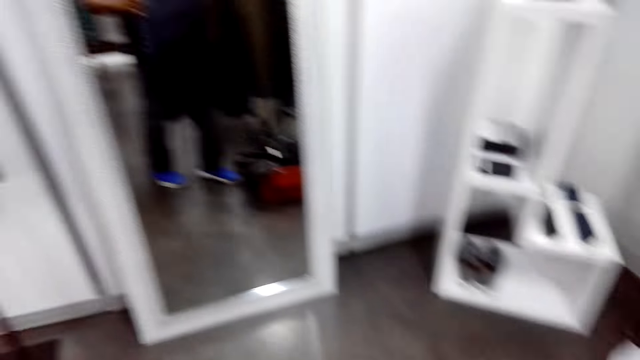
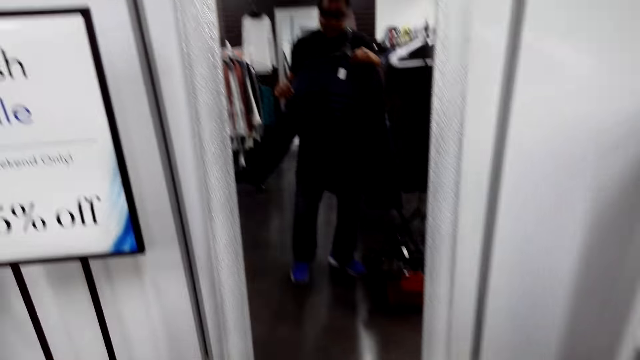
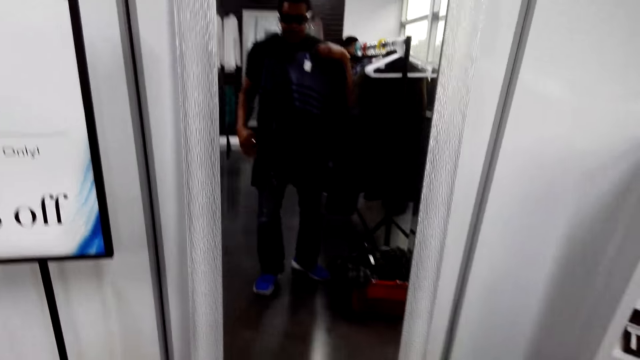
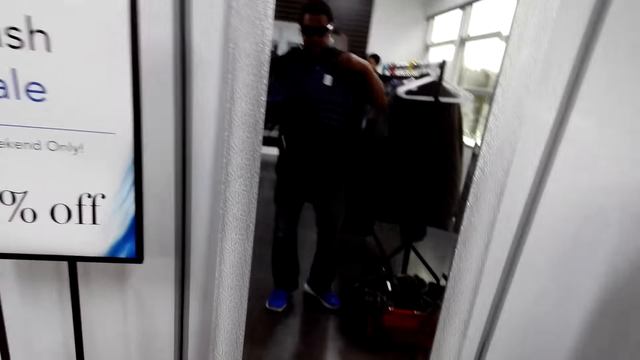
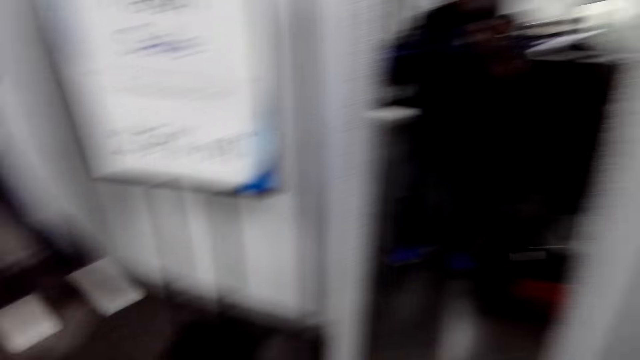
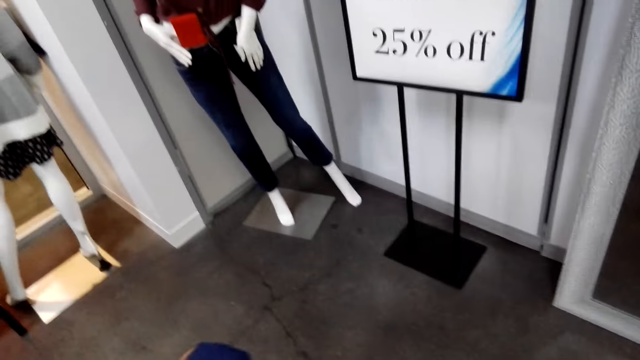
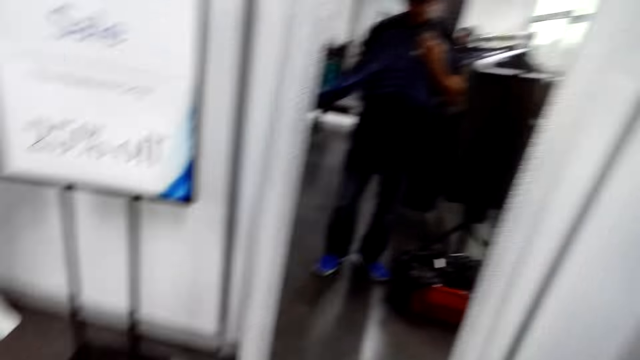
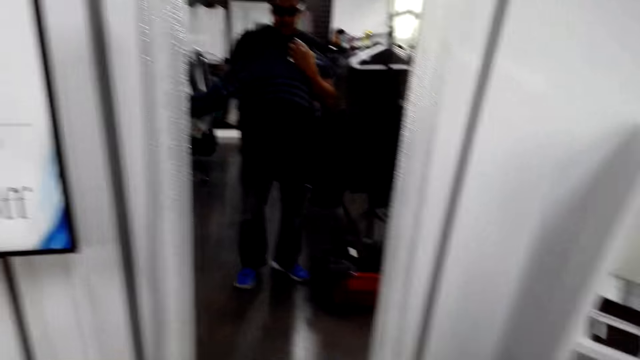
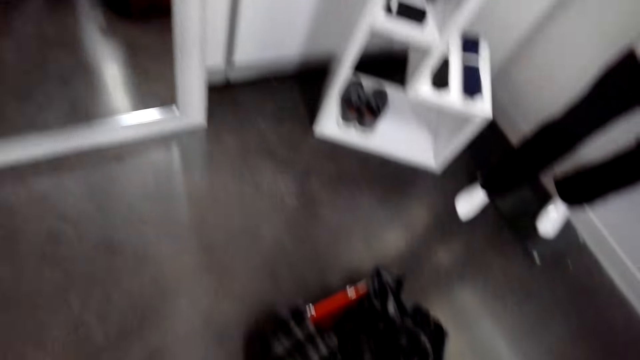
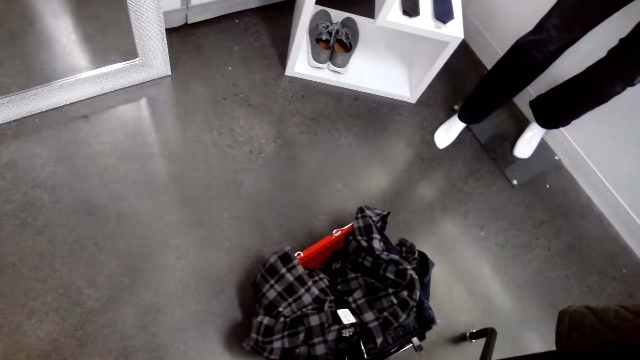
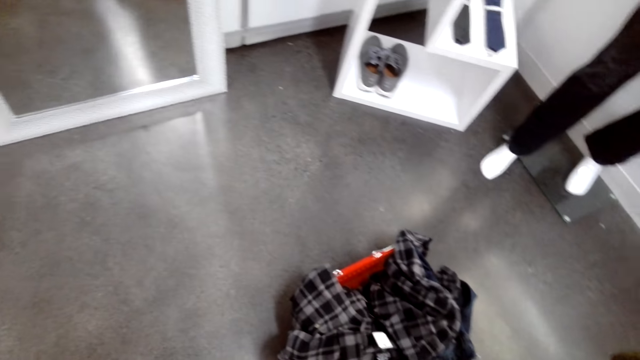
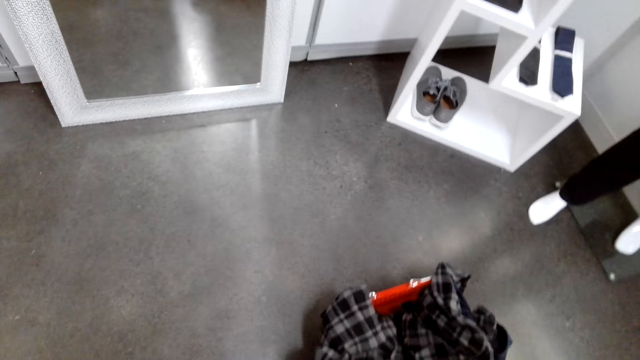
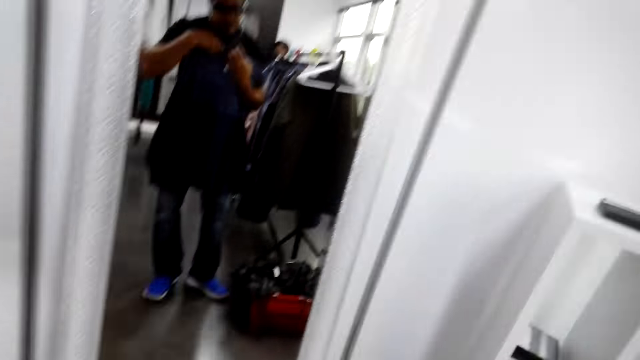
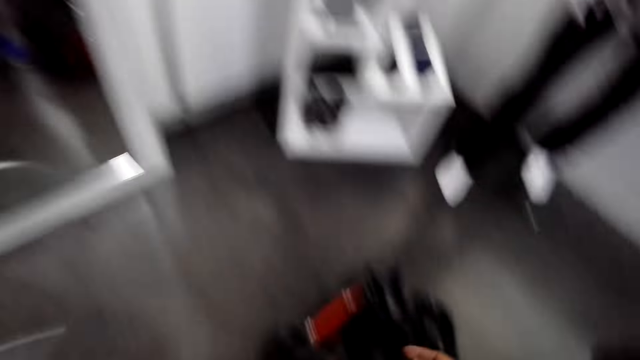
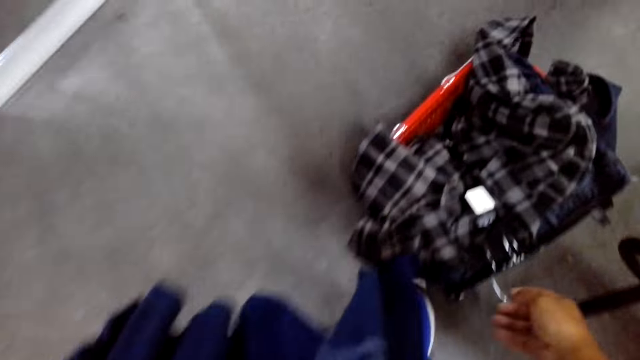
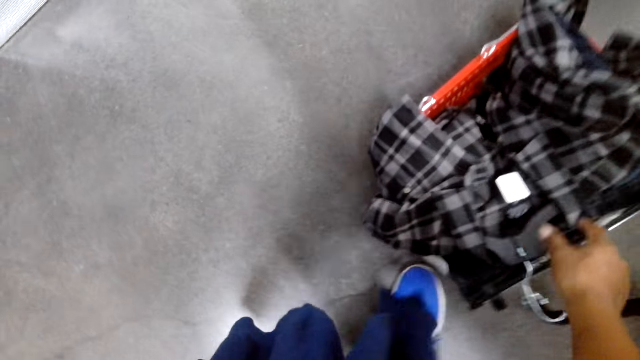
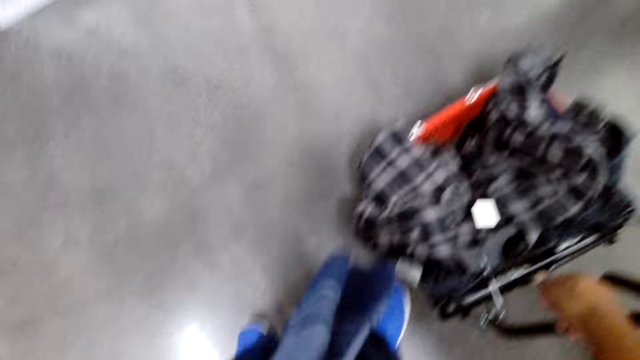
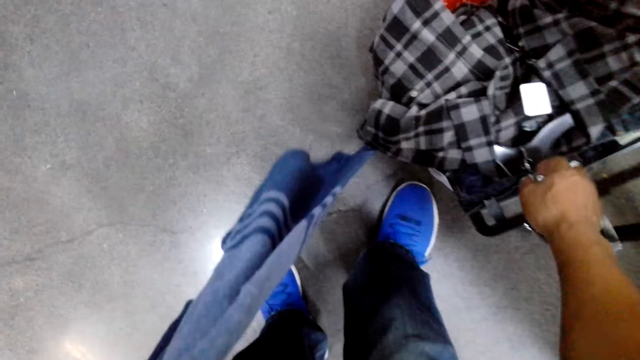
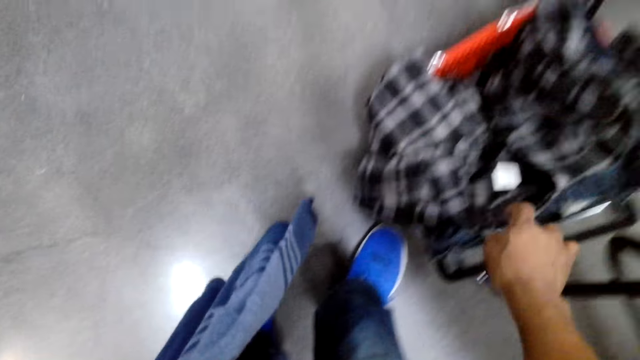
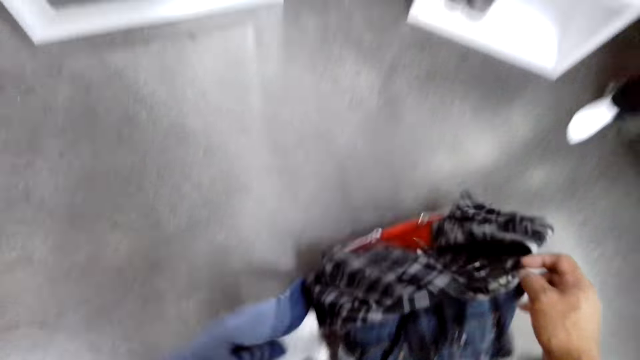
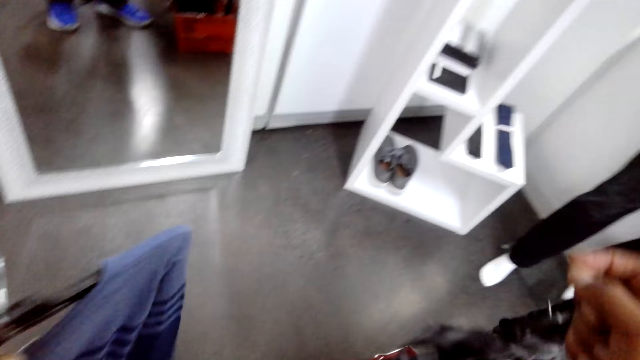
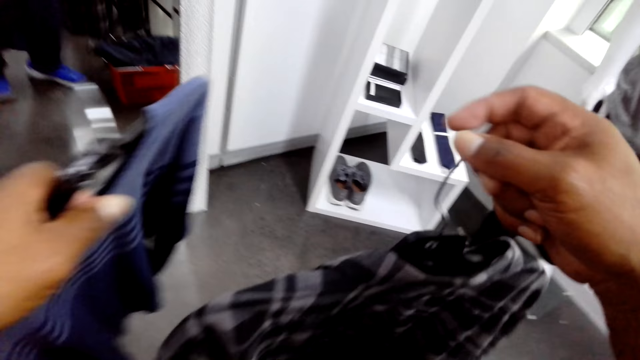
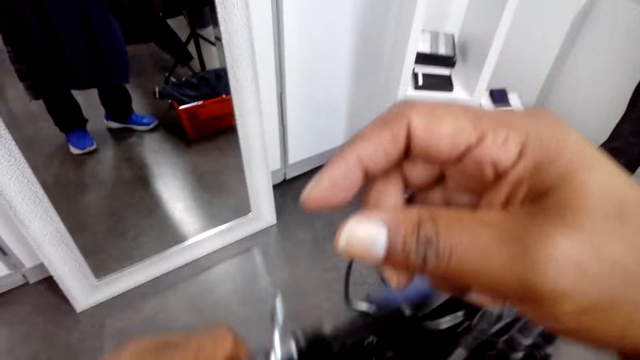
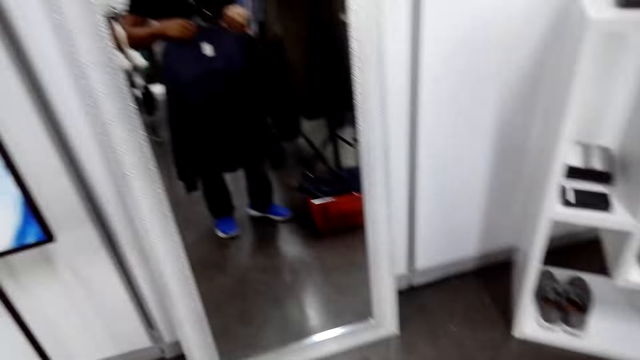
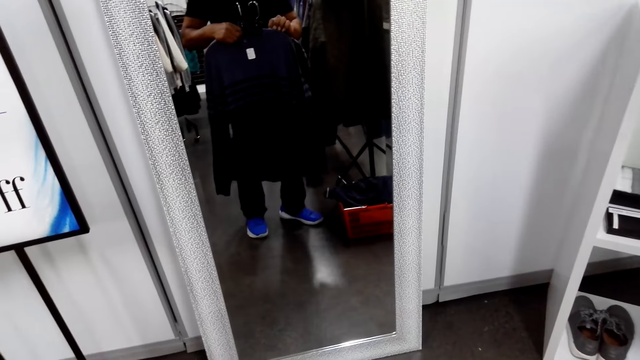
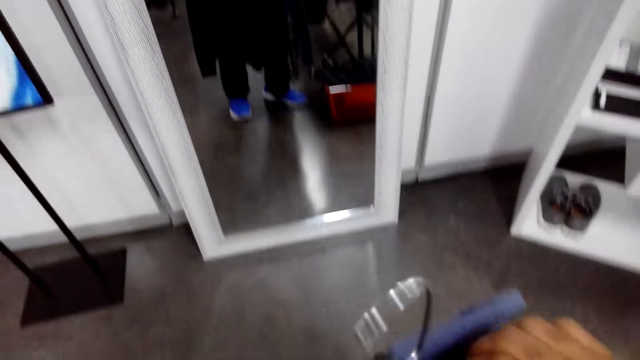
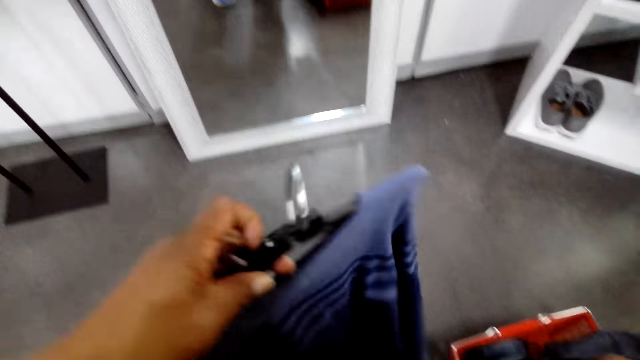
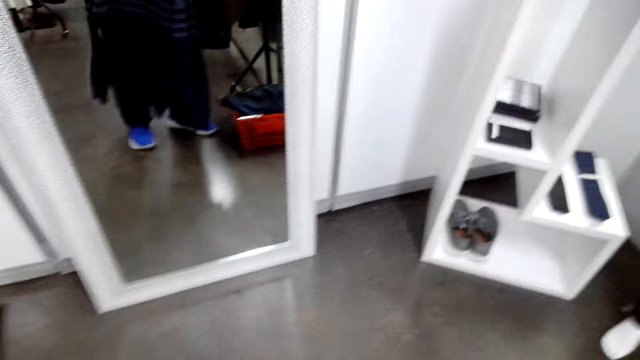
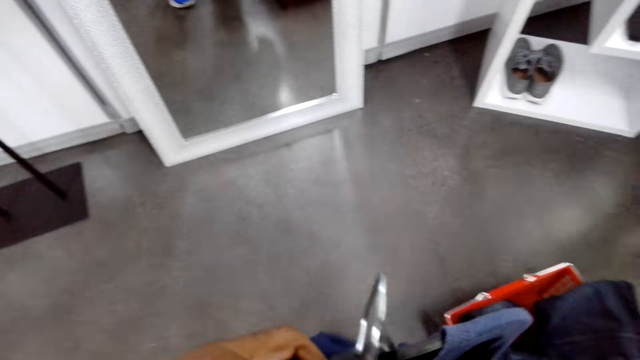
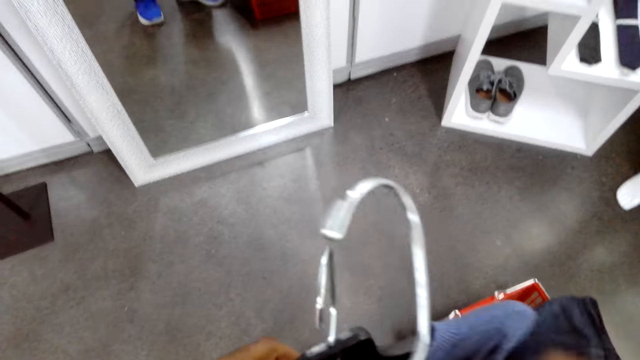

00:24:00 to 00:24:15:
The camera wearer holds the t-shirt. They hold clothes. They pick up a shirt. They hold the shirt. They stand in the closet.

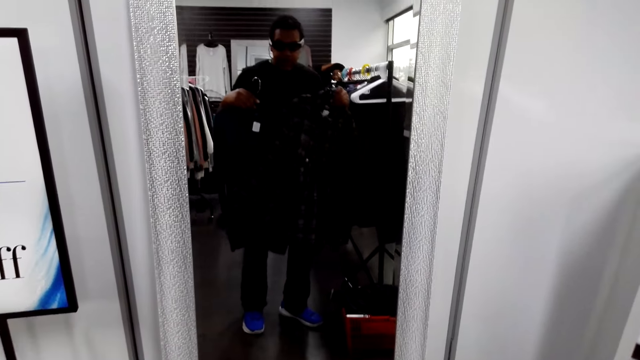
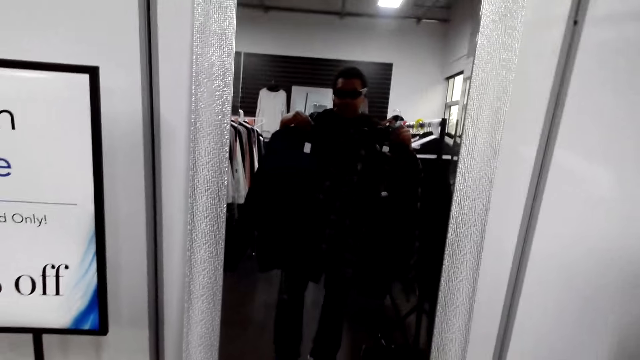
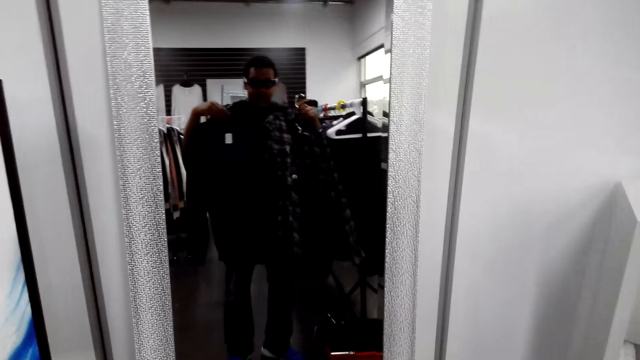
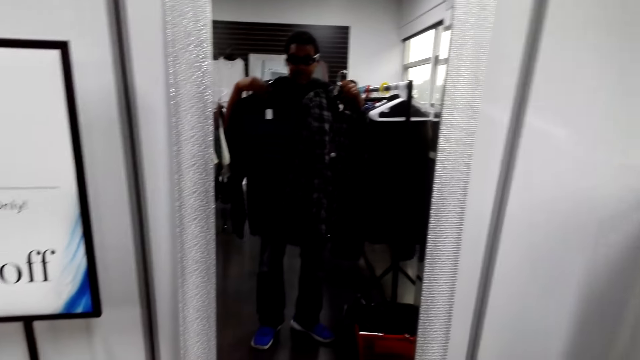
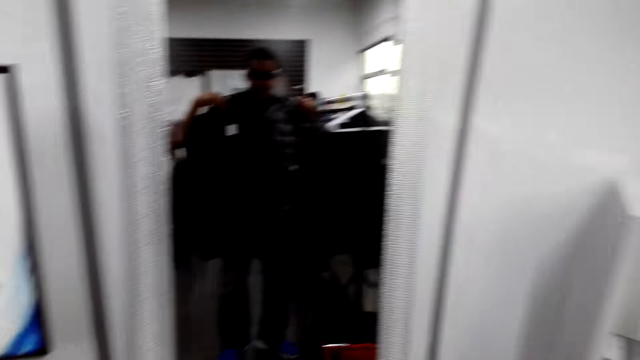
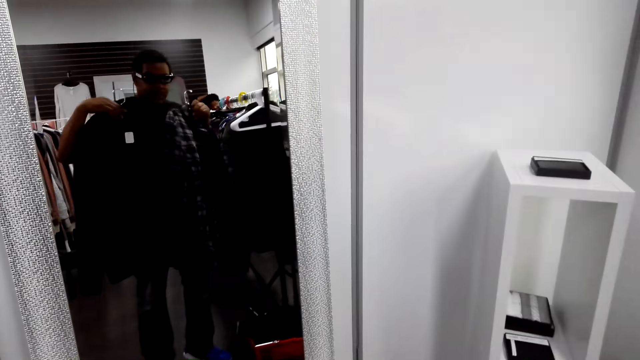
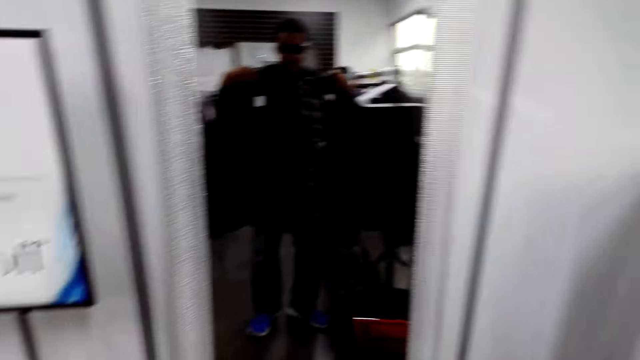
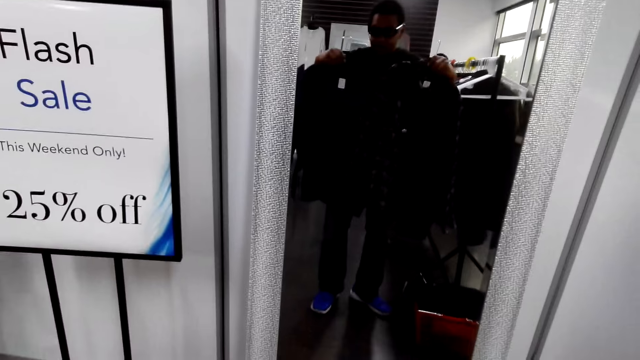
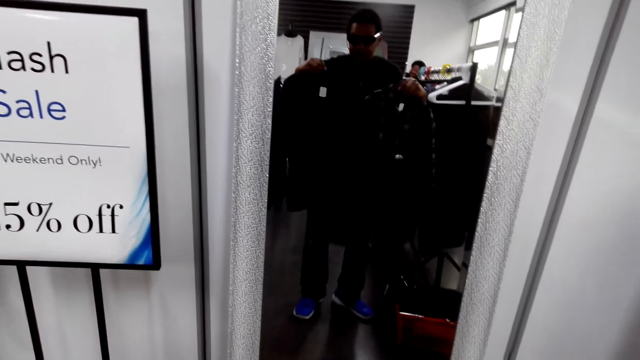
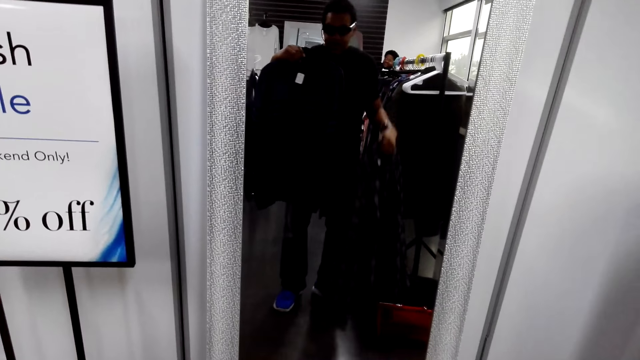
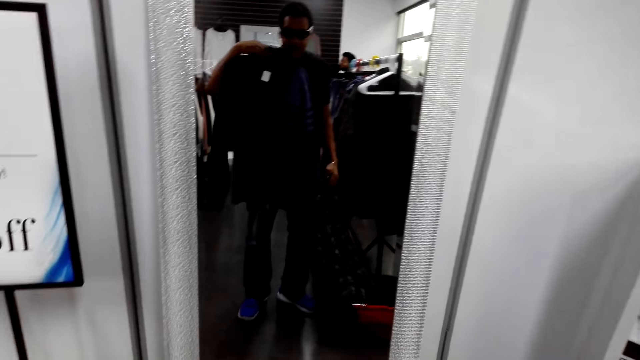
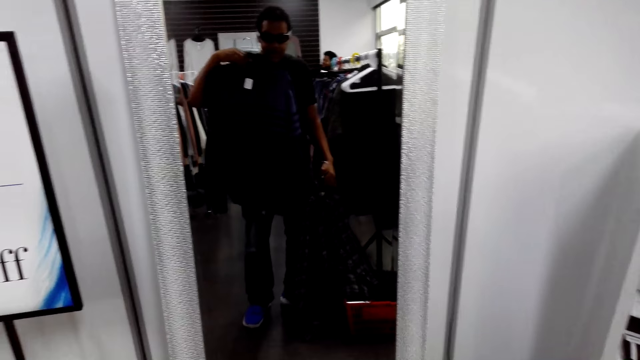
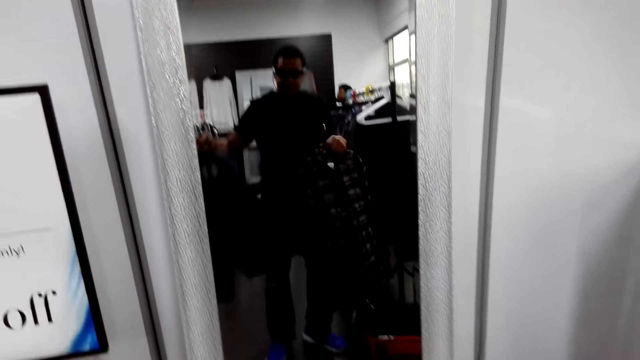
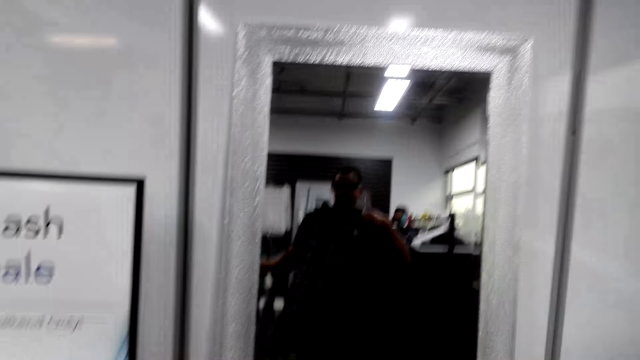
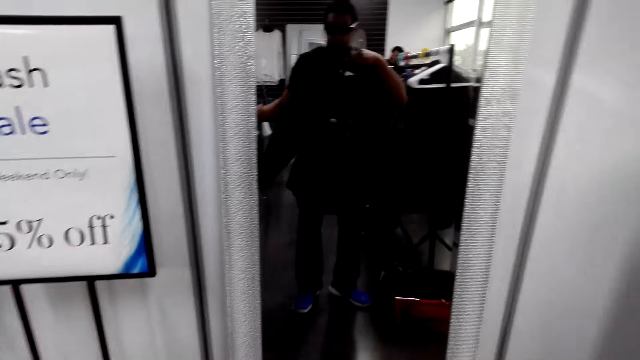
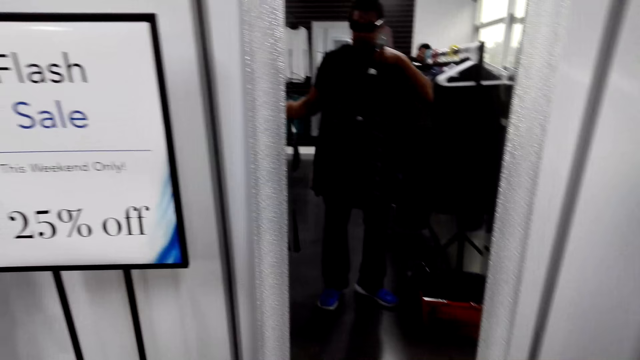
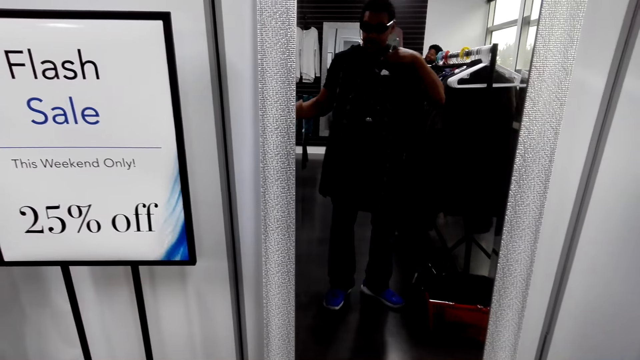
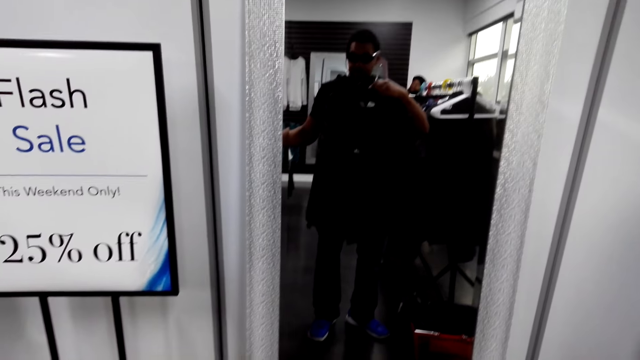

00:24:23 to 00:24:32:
The camera wearer looks in the mirror.
